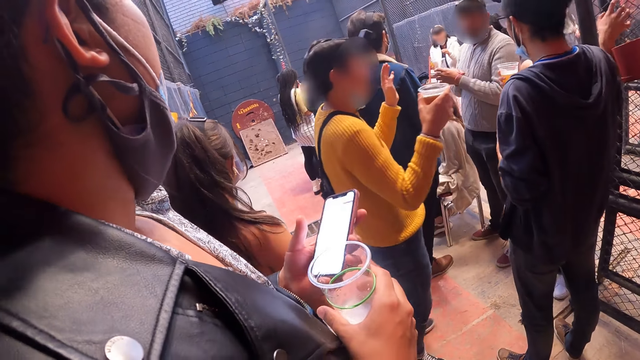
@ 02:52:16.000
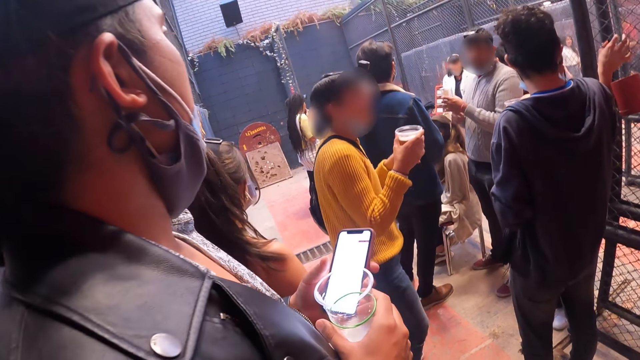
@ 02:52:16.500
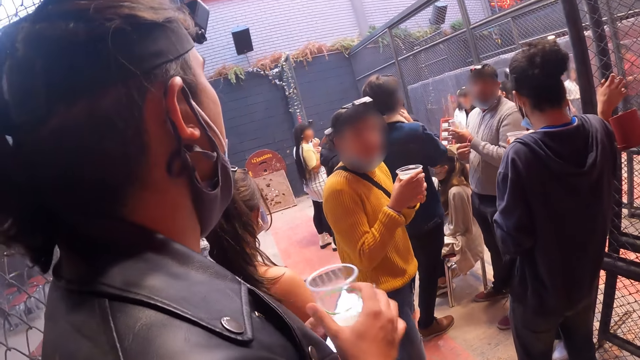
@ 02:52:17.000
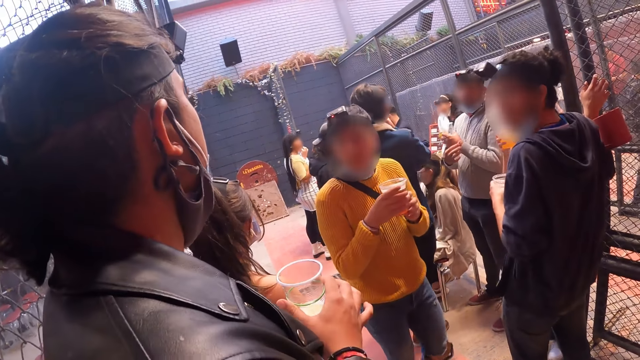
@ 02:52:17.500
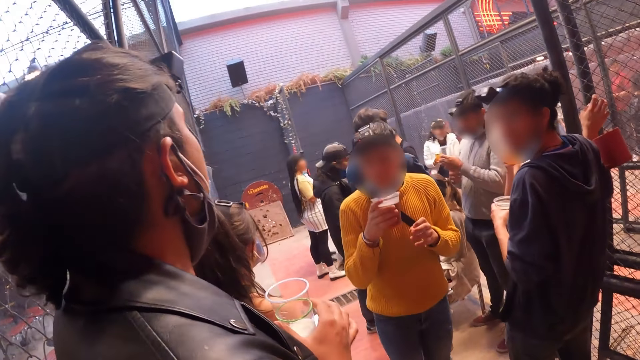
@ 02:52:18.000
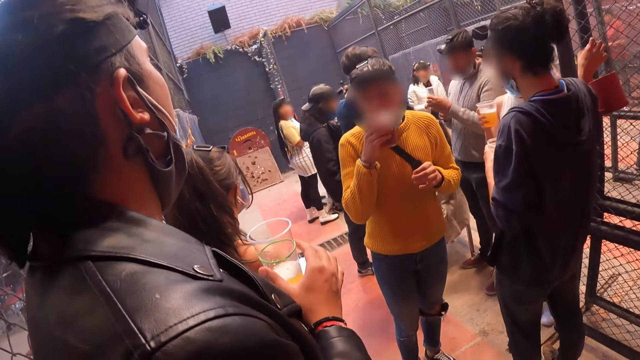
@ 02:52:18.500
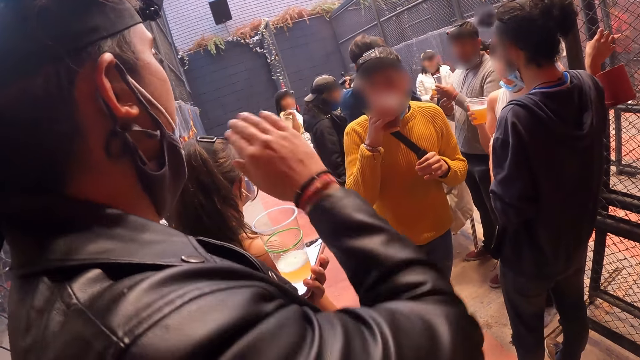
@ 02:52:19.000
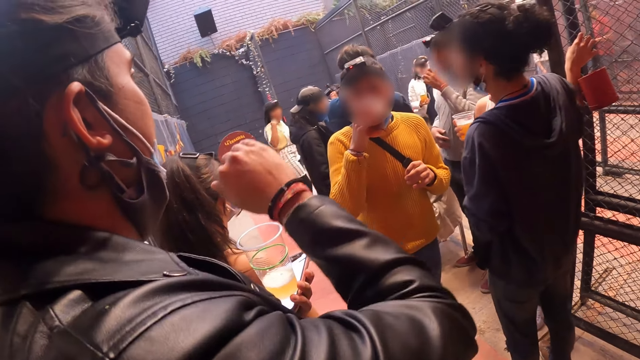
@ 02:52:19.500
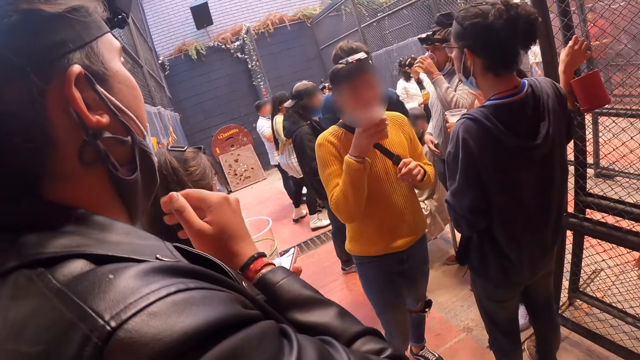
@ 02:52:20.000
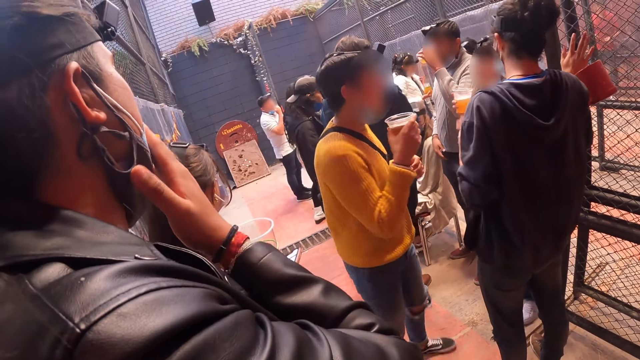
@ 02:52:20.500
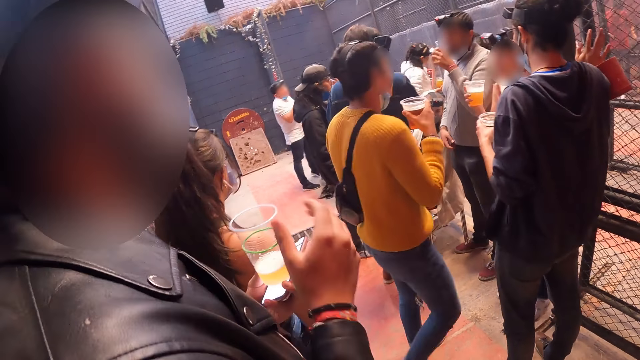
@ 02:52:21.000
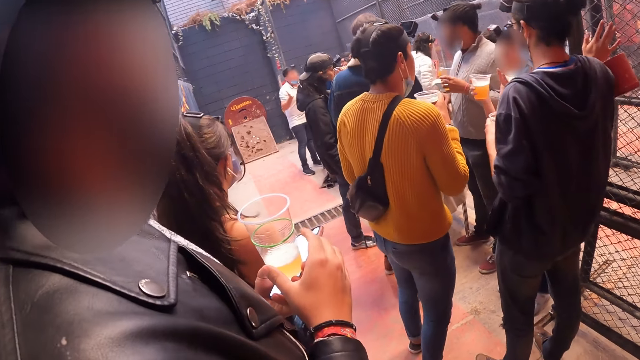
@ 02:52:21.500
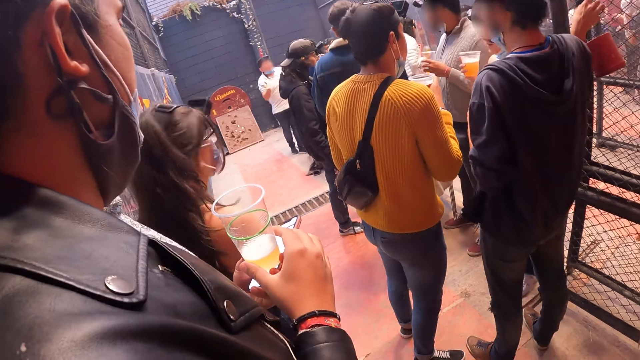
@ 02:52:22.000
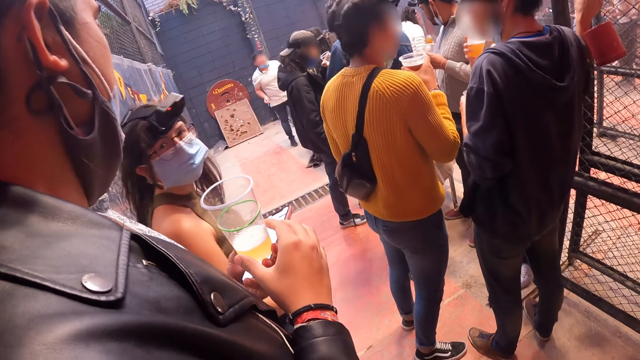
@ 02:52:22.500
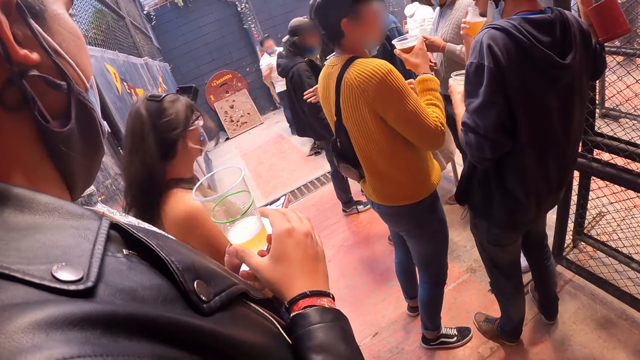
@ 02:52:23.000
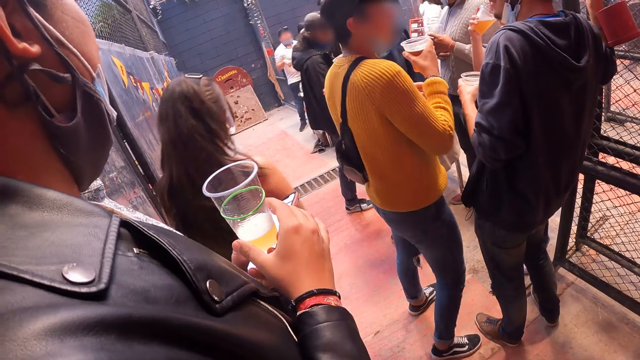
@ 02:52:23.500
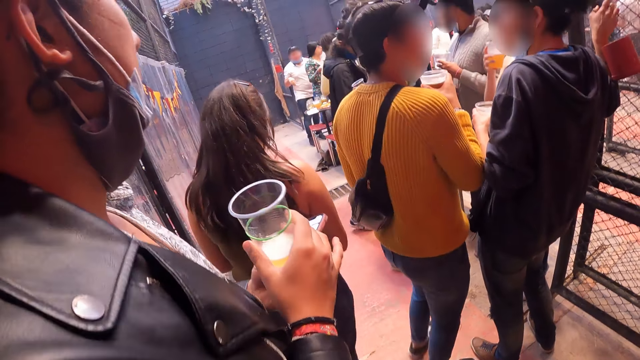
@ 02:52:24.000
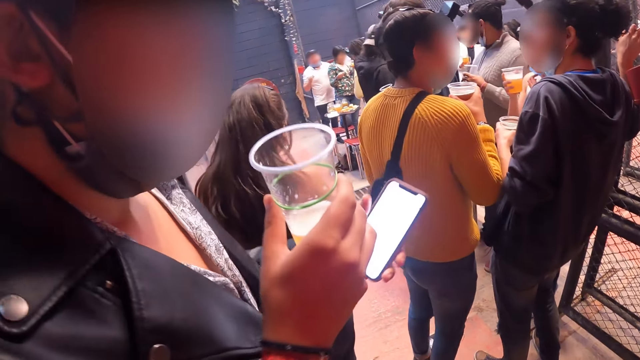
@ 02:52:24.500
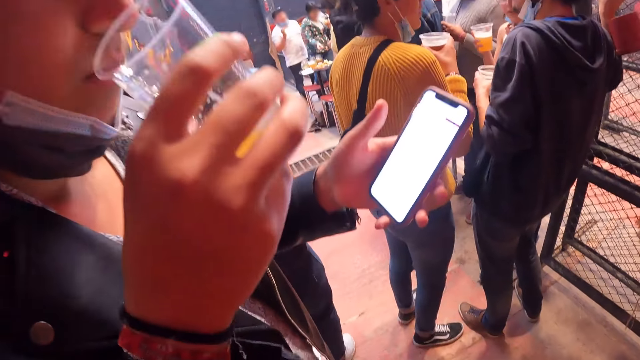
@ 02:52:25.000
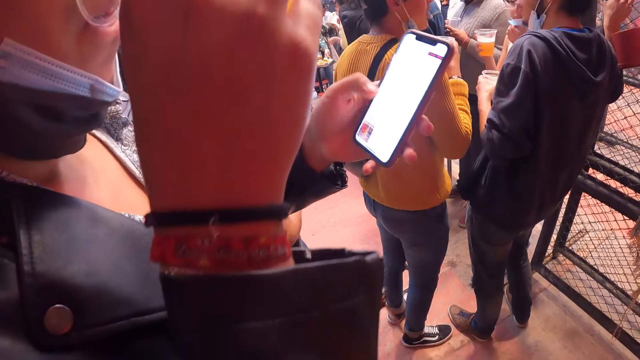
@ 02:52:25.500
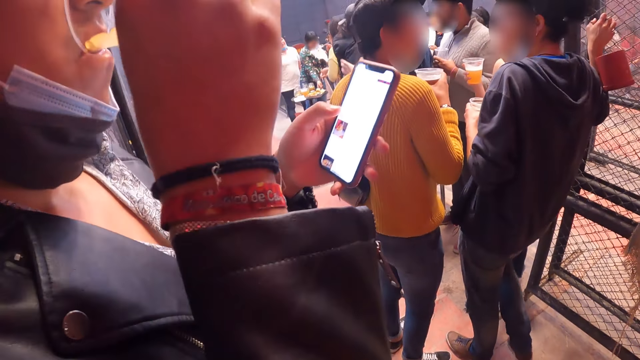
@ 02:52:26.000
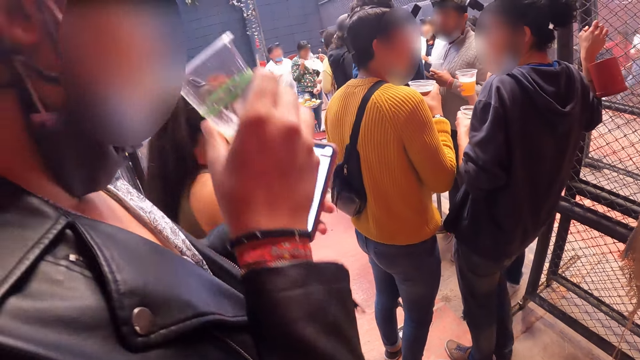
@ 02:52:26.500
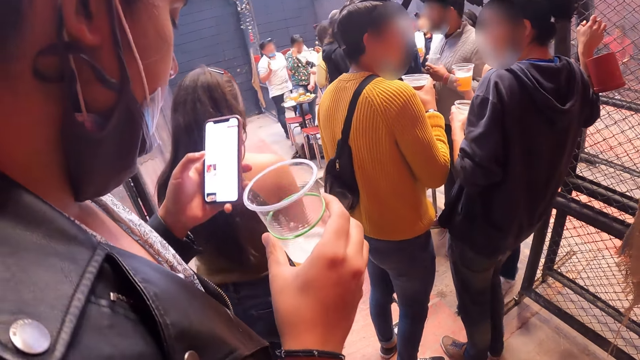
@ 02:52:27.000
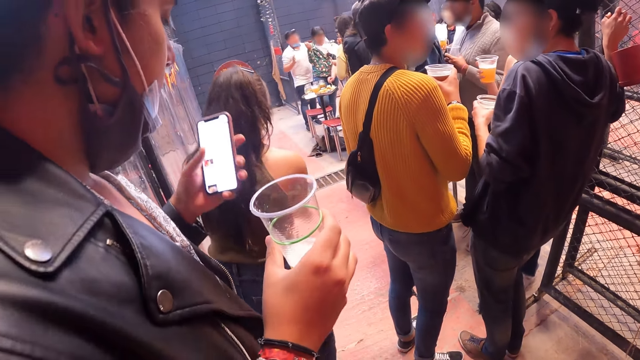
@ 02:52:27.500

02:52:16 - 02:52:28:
A man interacts with another man. The camera wearer interacts with the other man. They look around the pub. The first man drinks from a tumbler.

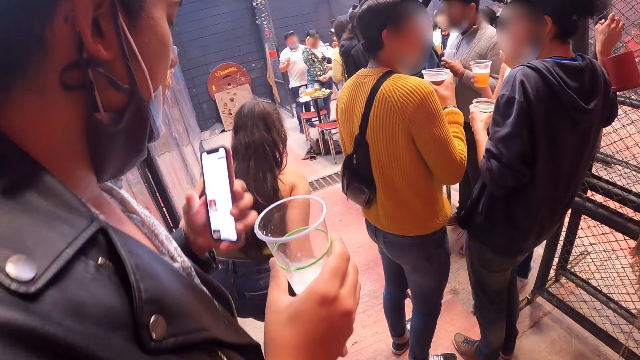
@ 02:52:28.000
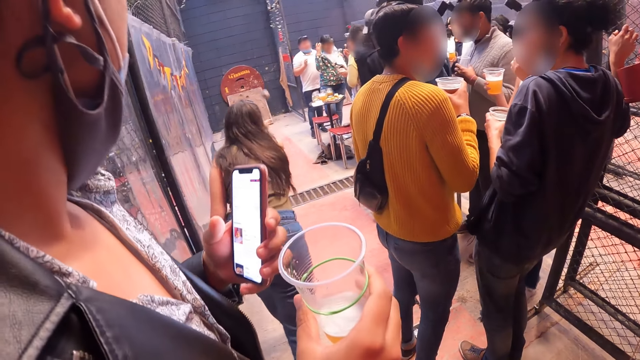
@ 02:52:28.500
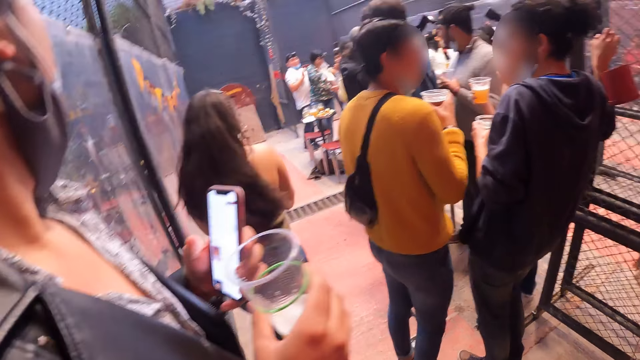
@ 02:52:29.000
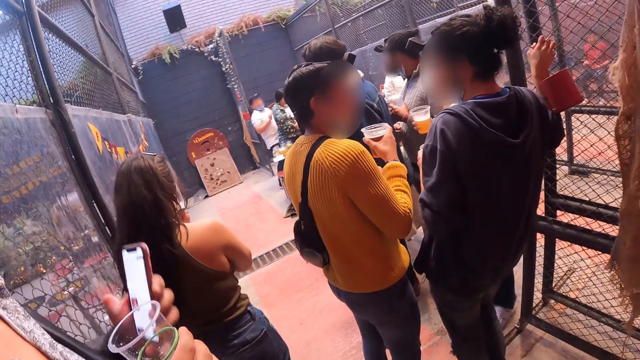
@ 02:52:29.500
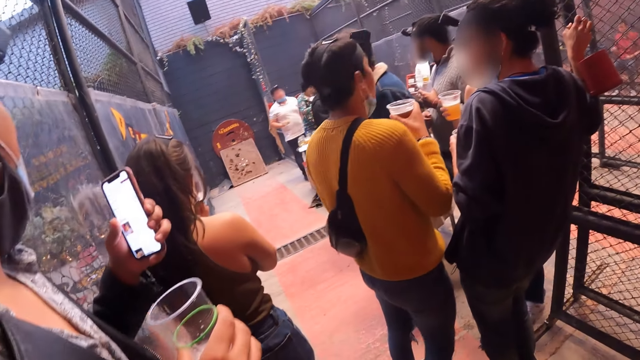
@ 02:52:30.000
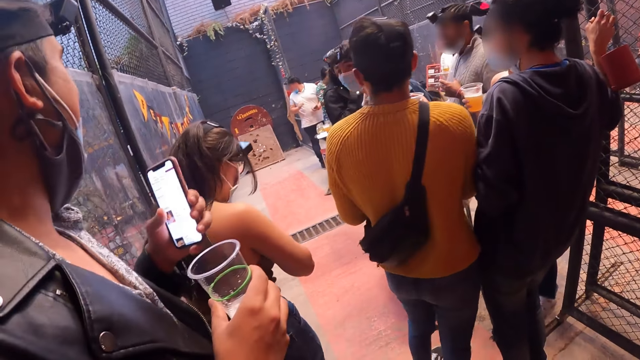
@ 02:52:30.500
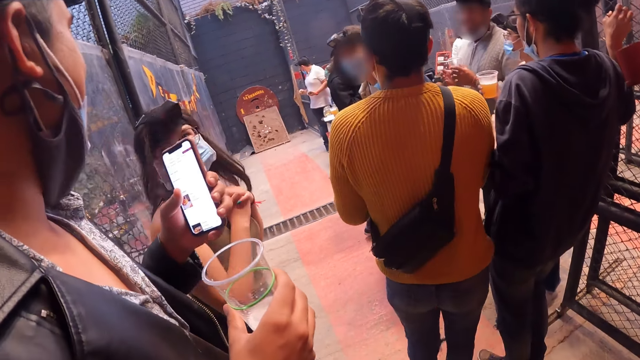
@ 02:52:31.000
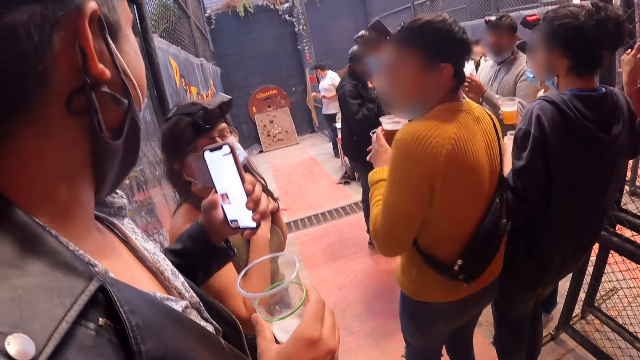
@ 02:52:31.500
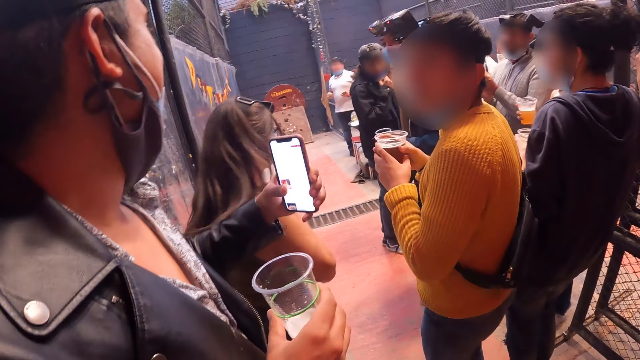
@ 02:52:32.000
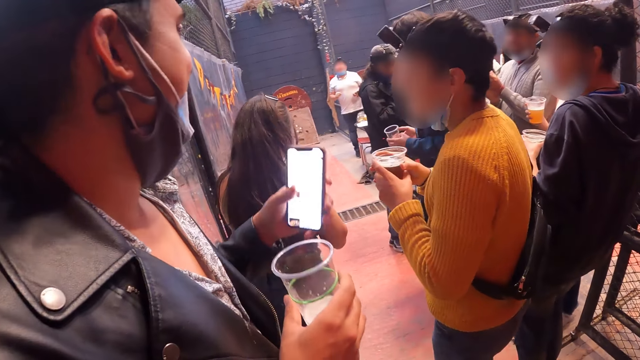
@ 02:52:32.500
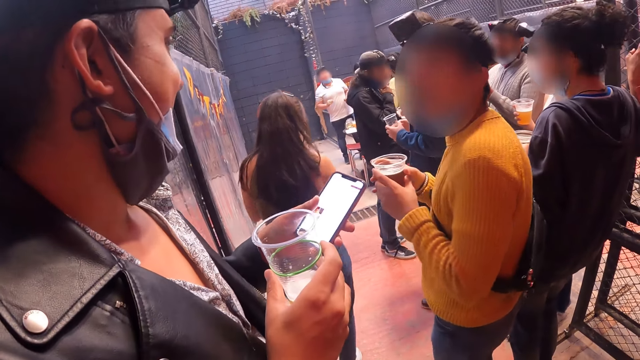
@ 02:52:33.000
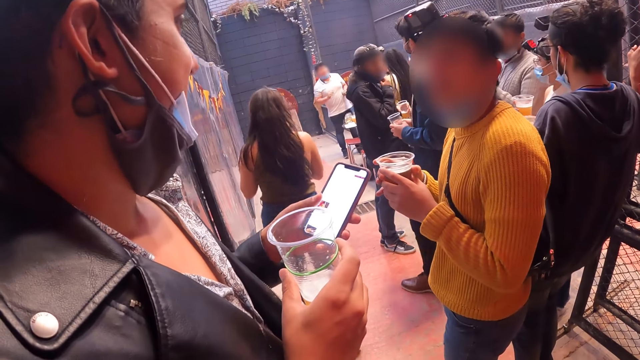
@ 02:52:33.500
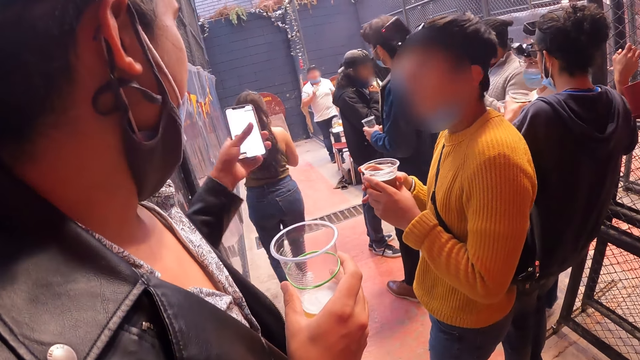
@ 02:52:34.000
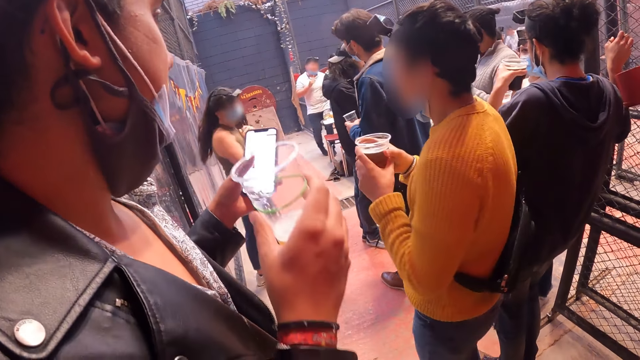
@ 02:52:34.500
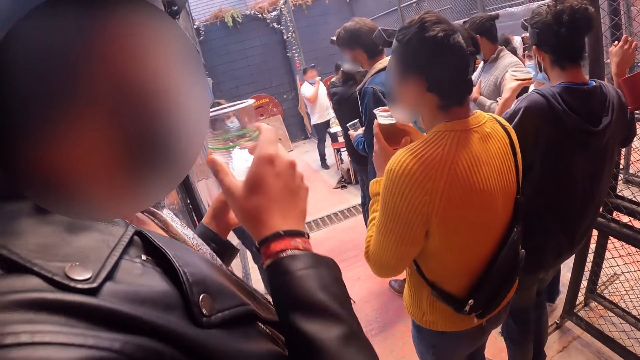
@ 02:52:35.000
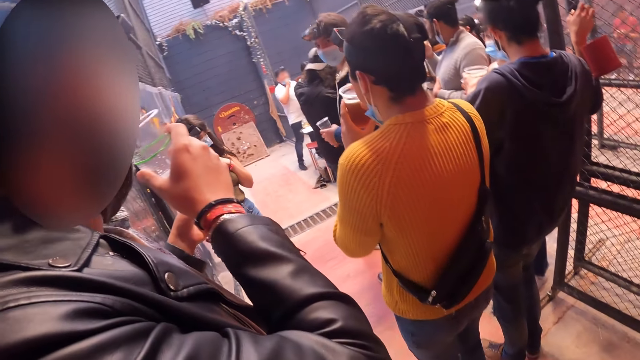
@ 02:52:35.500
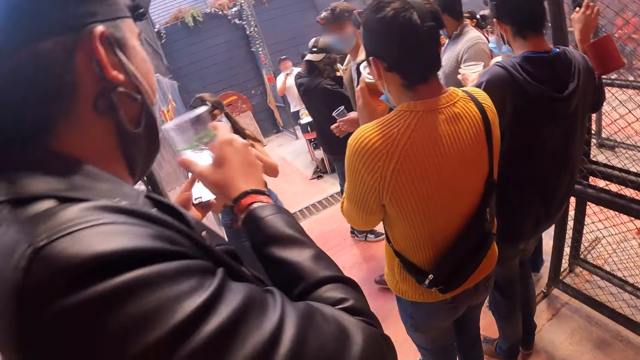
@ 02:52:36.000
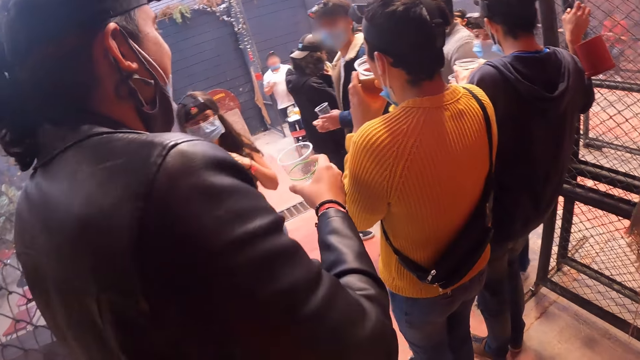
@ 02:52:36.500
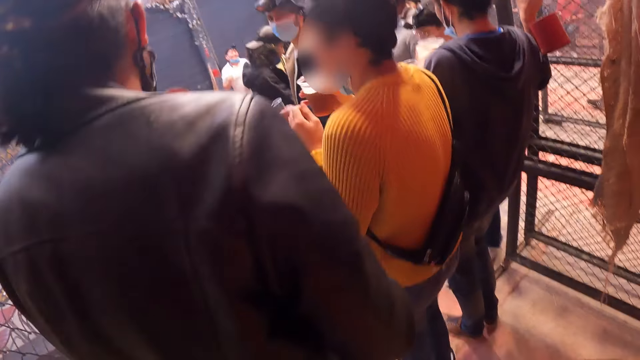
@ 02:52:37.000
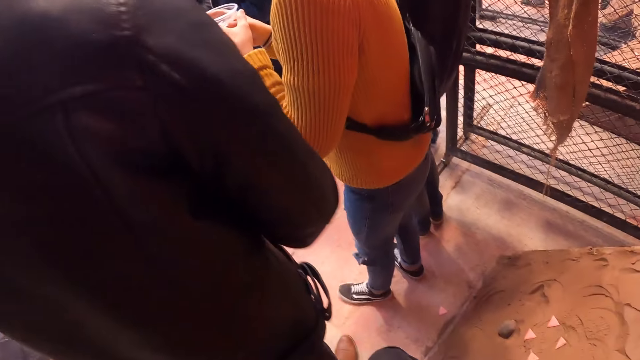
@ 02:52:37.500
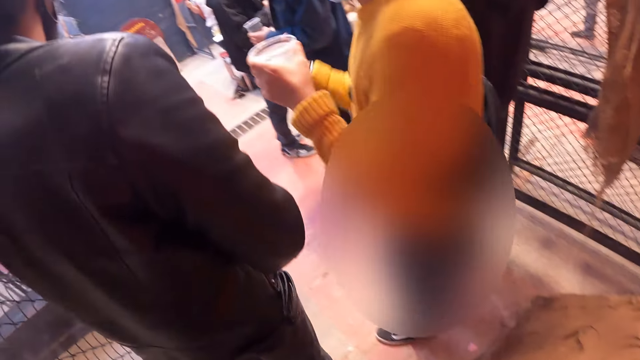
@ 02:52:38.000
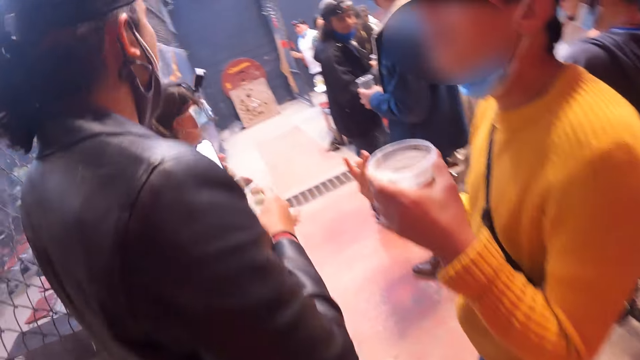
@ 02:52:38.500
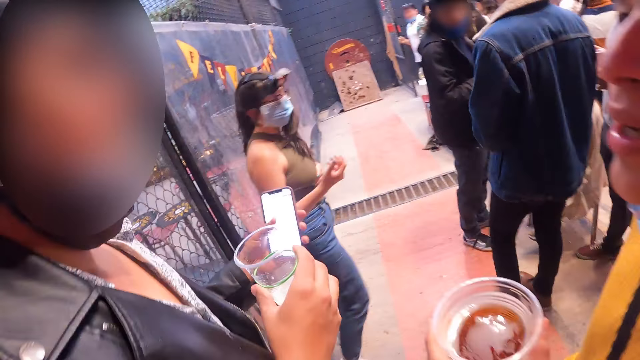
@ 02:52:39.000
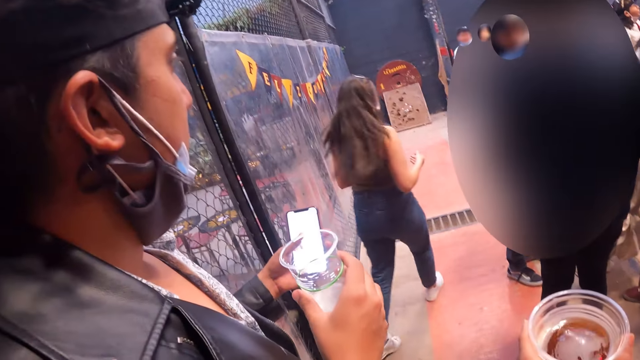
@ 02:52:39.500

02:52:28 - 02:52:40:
A woman throws a round piece of metal at the clay board with her right hand. A man interacts with the woman. The woman converses with the man. Another man interacts with the first man. The other man puts a cup with beer in his mouth with both hands. The woman interacts with the first man. The first man interacts with the other man.
